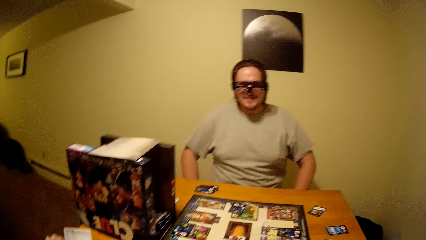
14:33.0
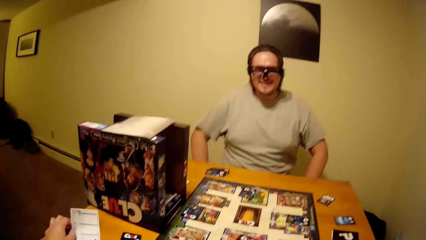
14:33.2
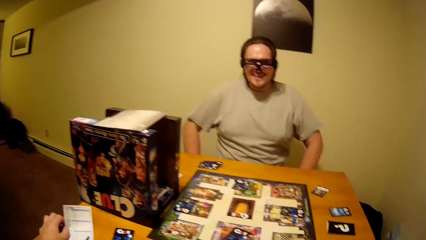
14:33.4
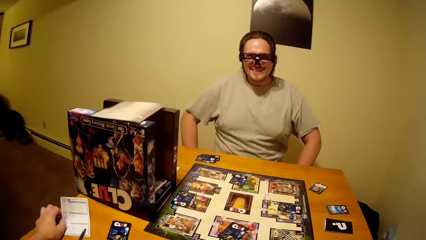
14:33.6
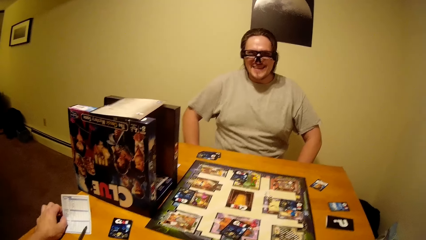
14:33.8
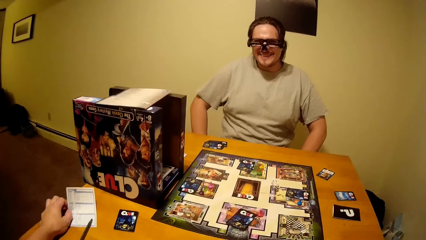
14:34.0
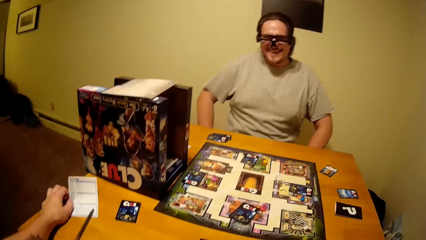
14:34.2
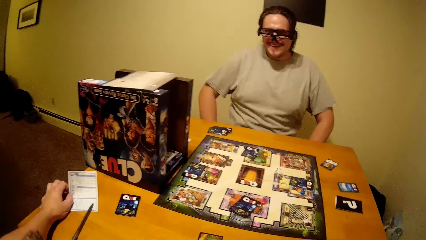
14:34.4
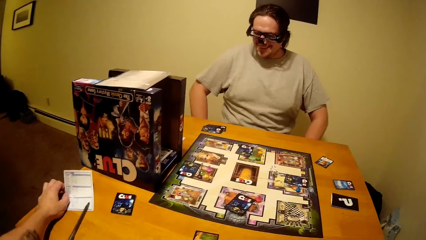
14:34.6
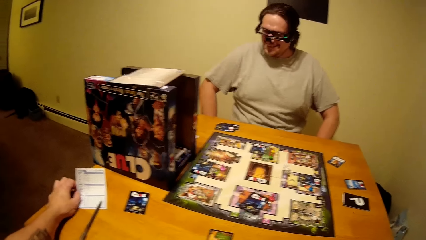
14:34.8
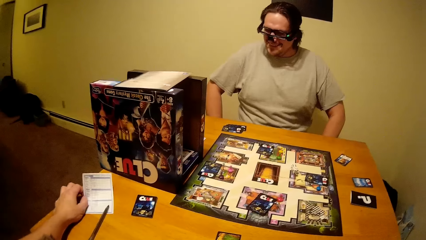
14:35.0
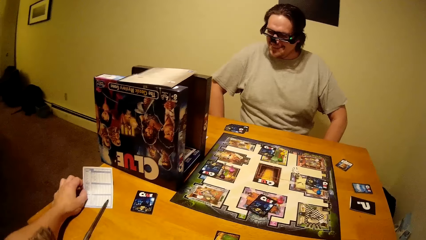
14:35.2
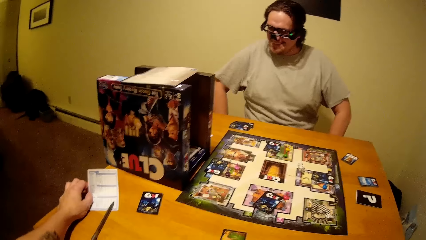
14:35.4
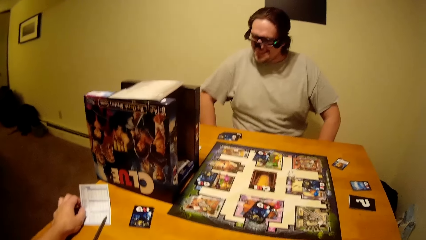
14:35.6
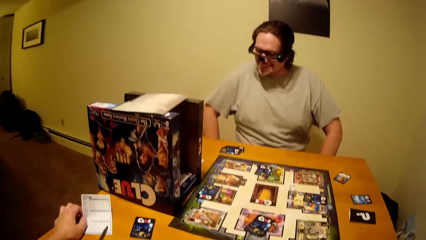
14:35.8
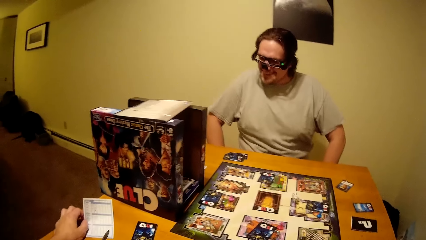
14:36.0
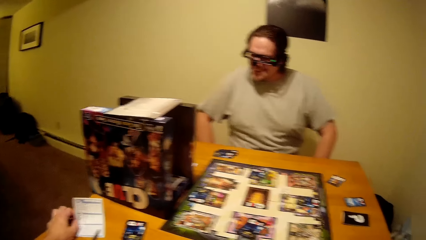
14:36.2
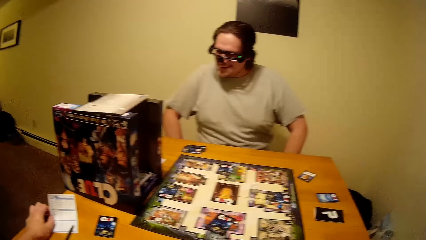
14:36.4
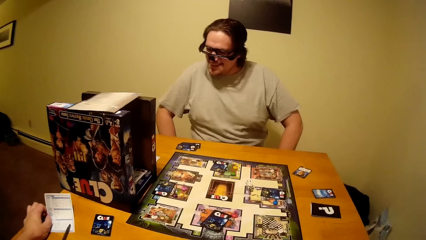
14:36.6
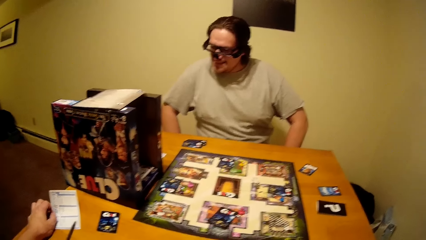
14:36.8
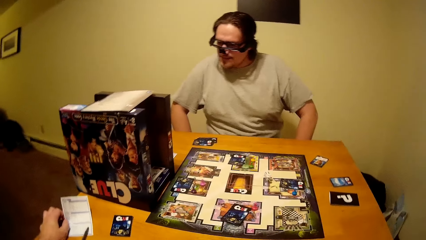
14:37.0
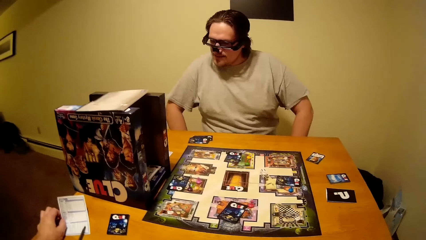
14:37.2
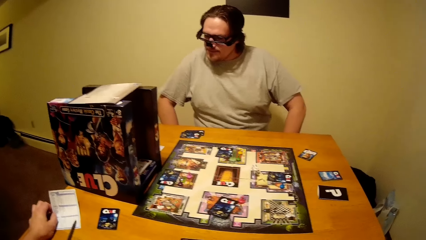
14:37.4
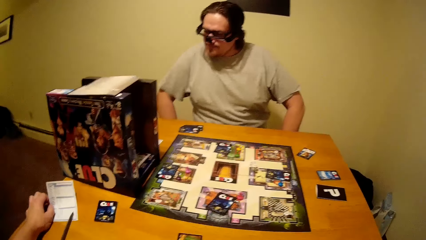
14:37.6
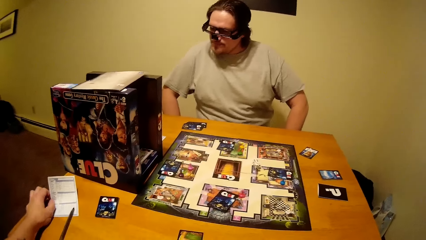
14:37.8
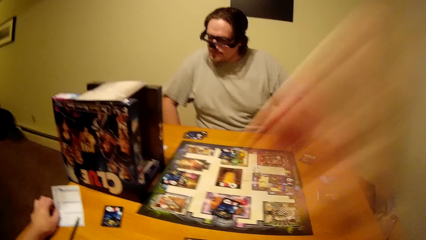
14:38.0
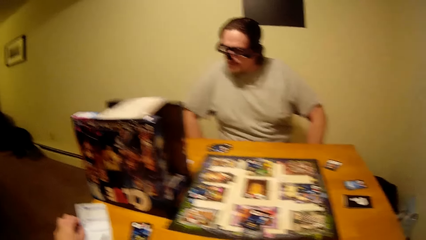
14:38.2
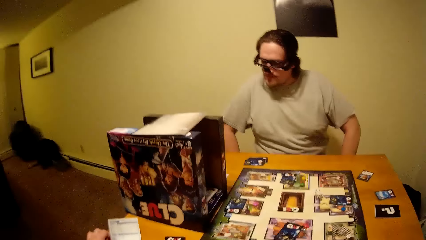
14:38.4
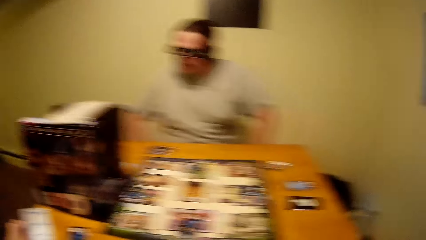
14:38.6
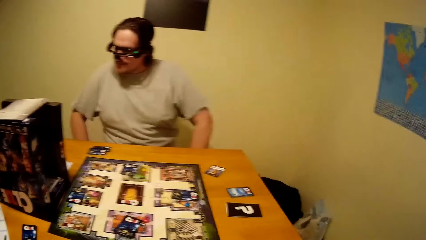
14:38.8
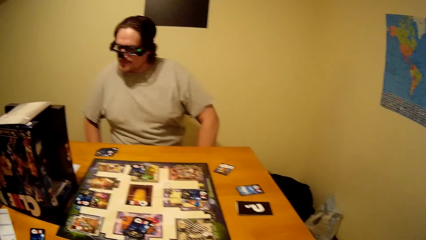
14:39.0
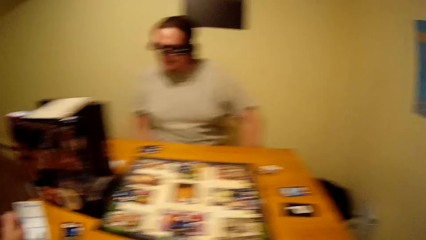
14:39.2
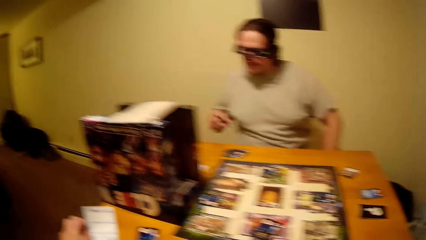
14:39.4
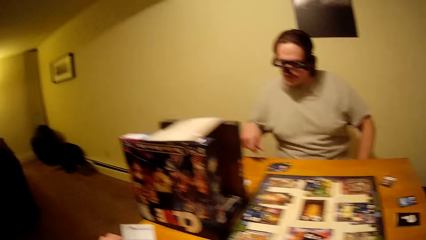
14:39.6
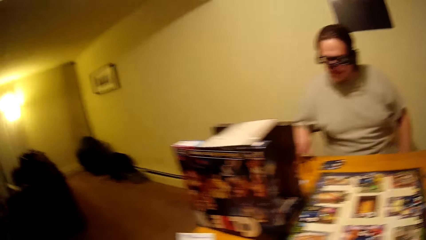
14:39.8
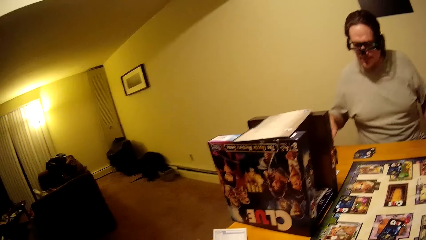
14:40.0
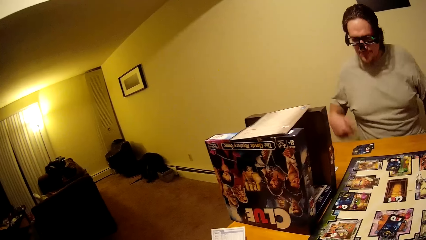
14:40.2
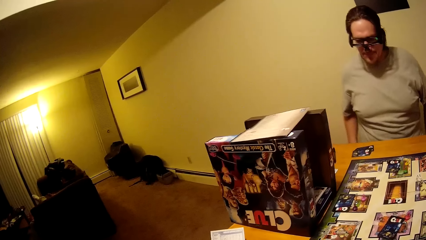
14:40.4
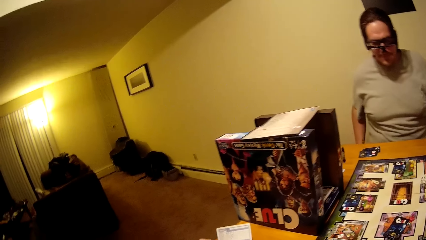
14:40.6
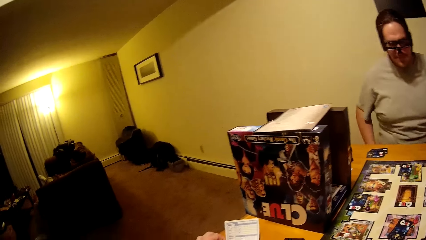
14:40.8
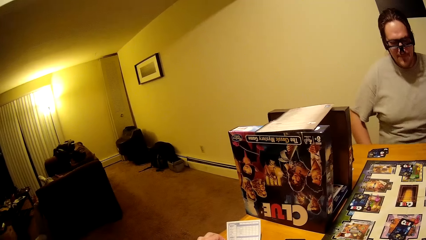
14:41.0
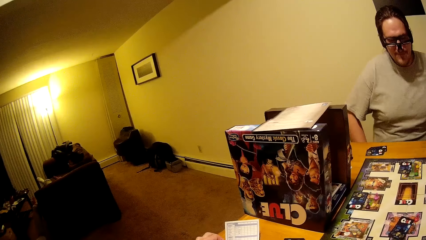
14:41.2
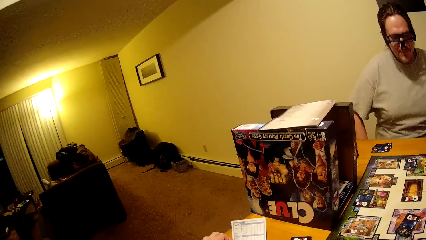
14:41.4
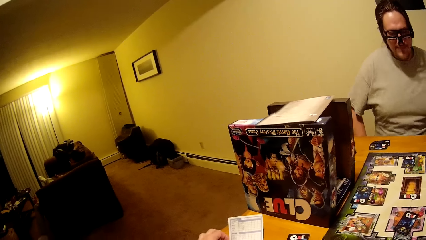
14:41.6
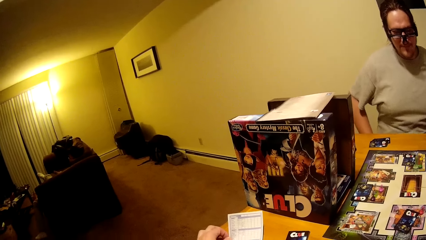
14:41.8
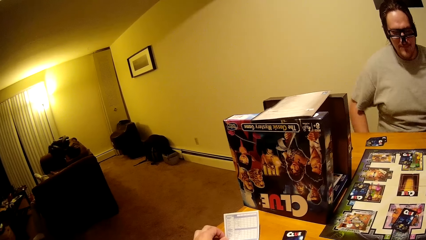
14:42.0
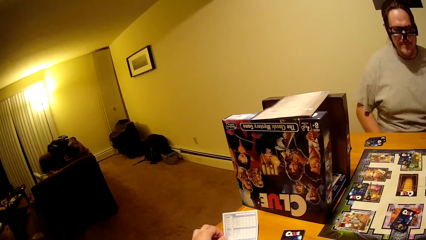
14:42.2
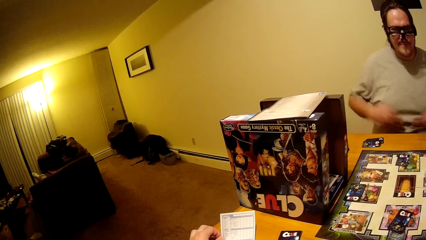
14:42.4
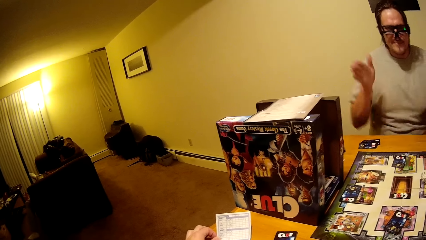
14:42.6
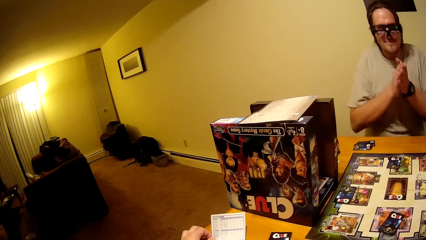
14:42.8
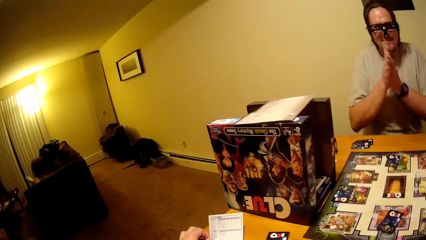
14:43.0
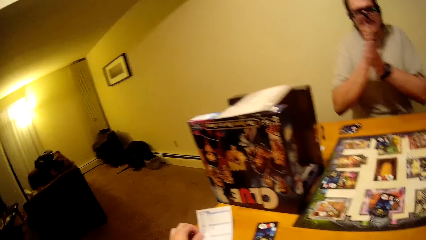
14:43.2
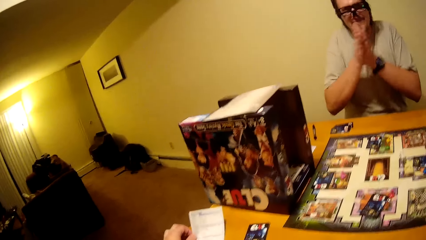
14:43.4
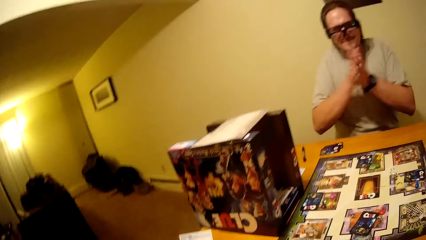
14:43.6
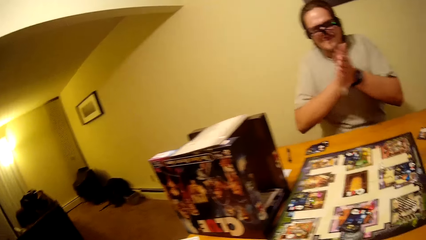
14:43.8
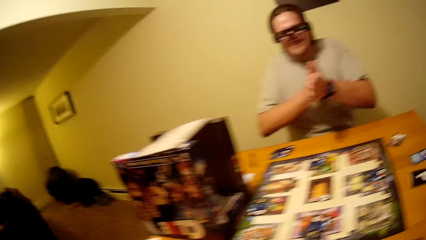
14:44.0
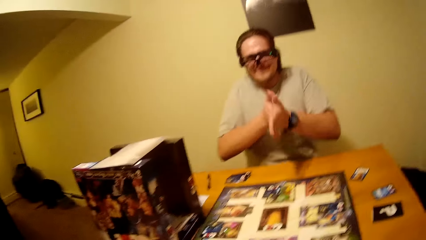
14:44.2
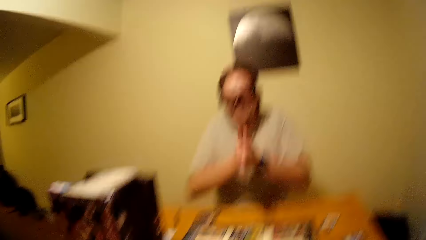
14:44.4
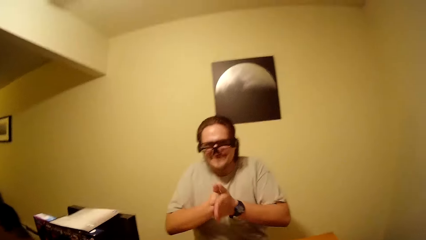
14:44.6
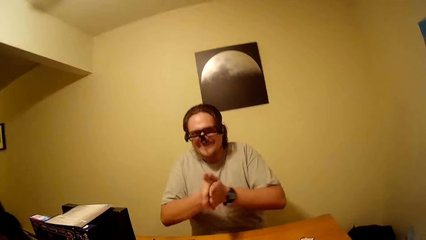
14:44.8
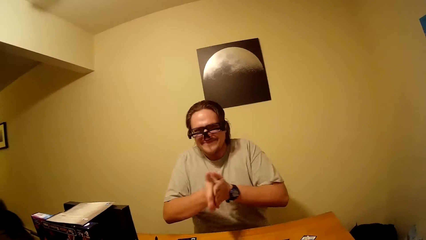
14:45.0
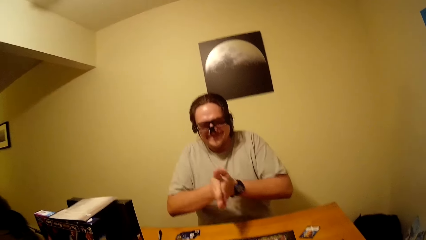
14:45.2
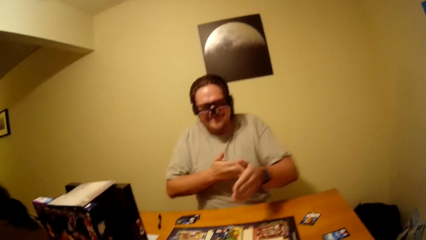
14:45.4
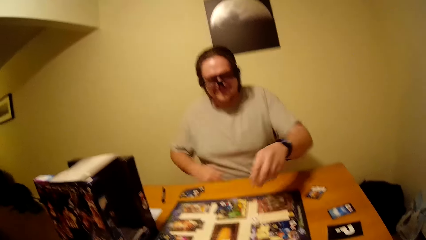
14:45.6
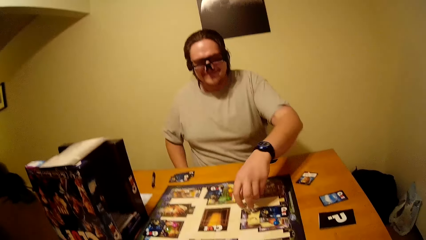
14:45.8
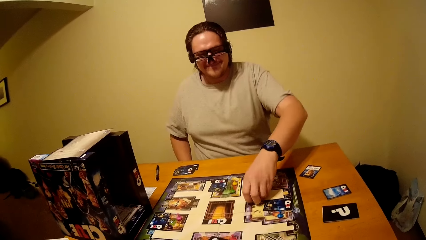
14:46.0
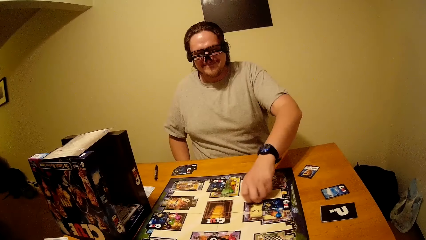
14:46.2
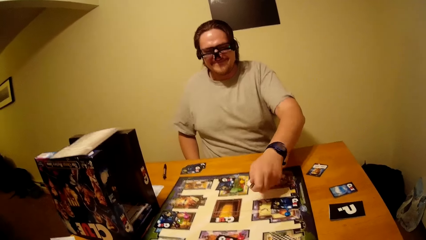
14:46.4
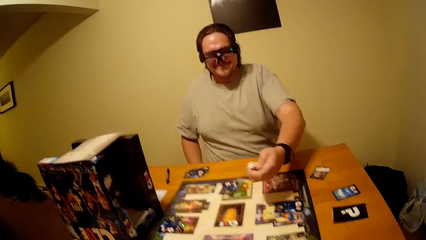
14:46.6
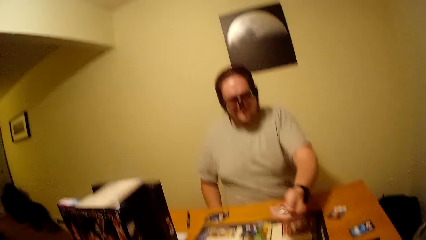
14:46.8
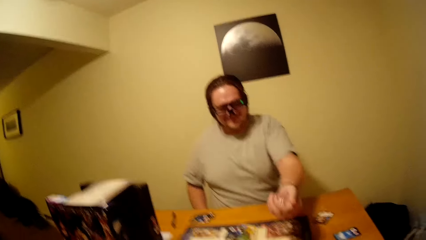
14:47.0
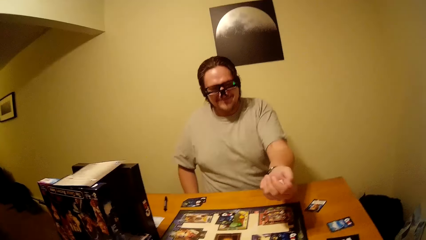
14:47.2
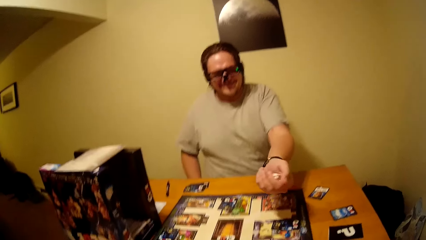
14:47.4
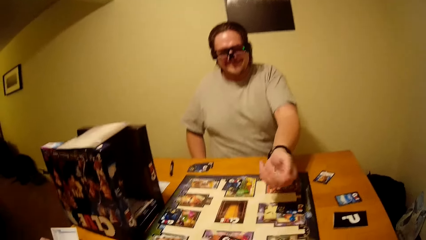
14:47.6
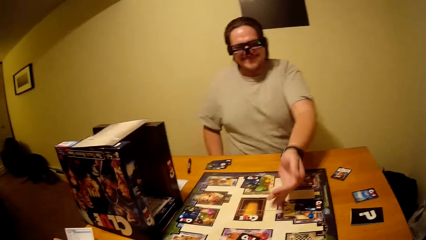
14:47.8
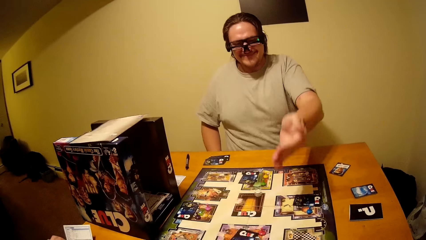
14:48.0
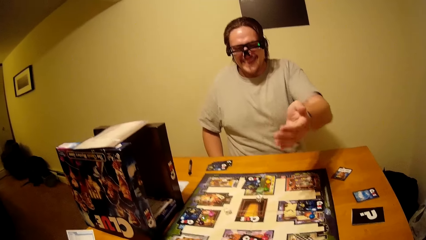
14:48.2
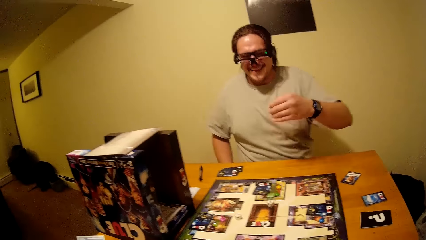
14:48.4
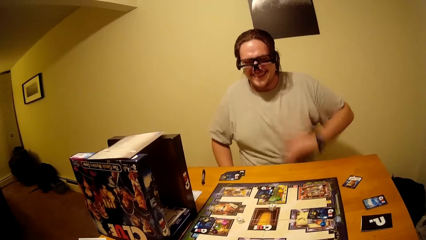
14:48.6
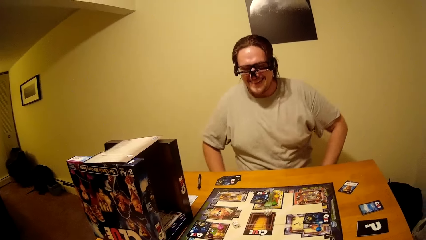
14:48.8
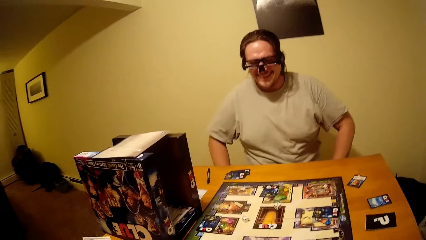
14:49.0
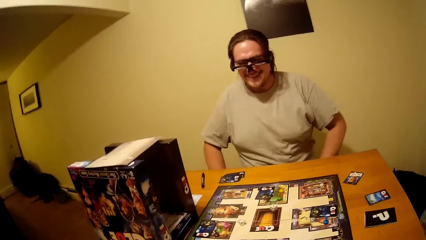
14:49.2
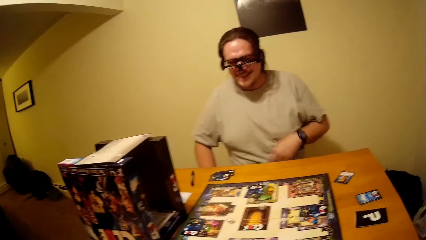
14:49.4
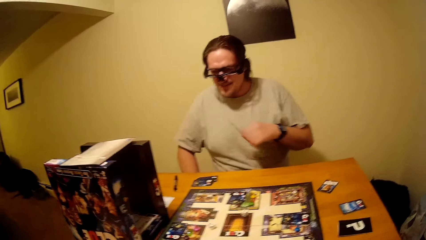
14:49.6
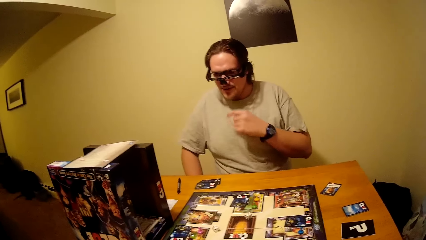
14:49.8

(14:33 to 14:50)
The camera wearer checks the paper in his hands. He withdraws his right hand from something. A man puts the pen on the table. The man rubs his hands, claps the hands, and wipes the hands. The man picks up the dice from the clue board, shakes the dice in the right hand, and drops the dice on the clue board.
